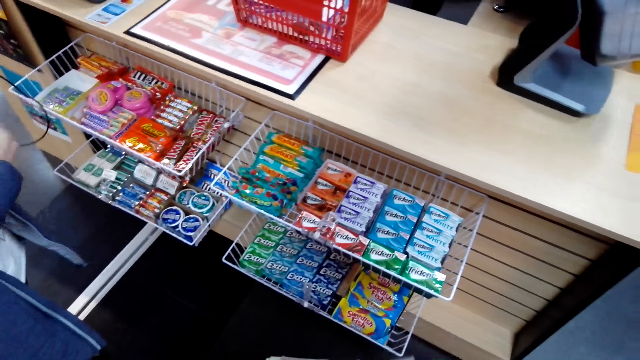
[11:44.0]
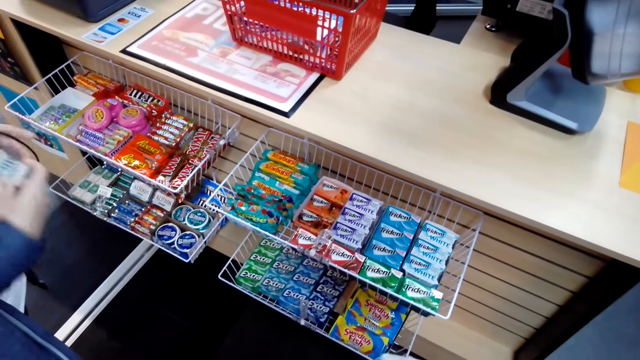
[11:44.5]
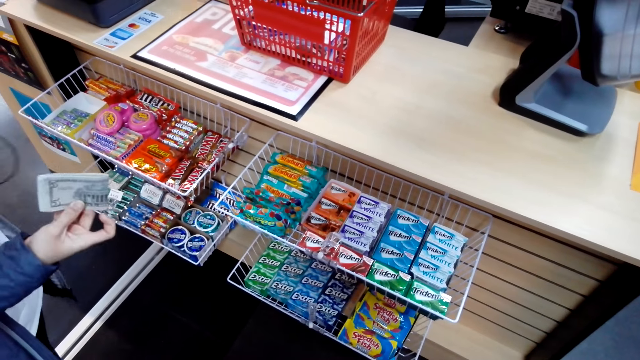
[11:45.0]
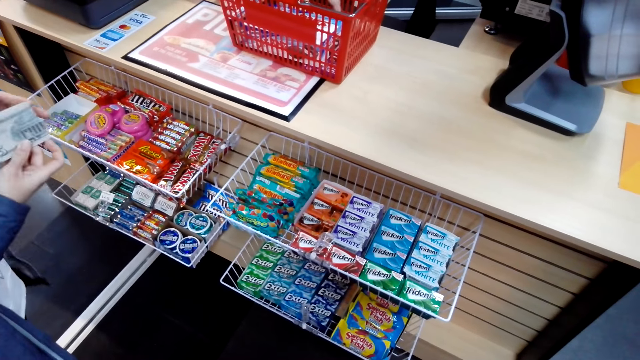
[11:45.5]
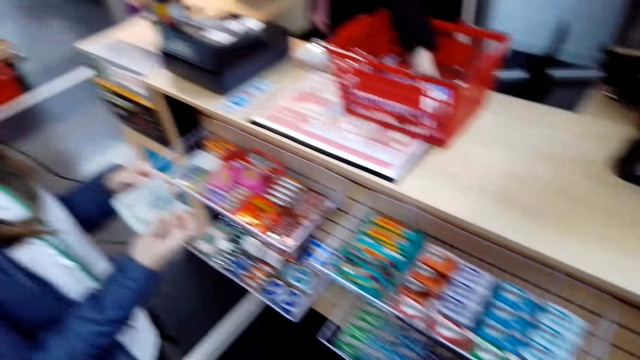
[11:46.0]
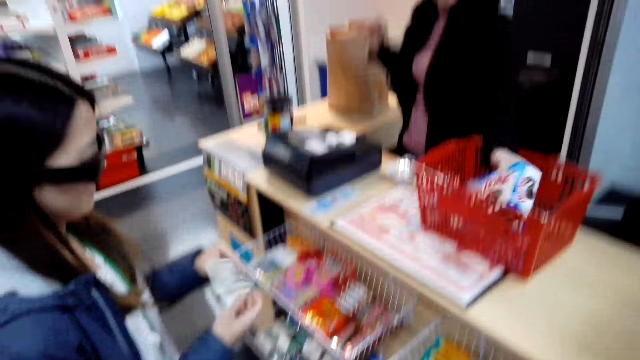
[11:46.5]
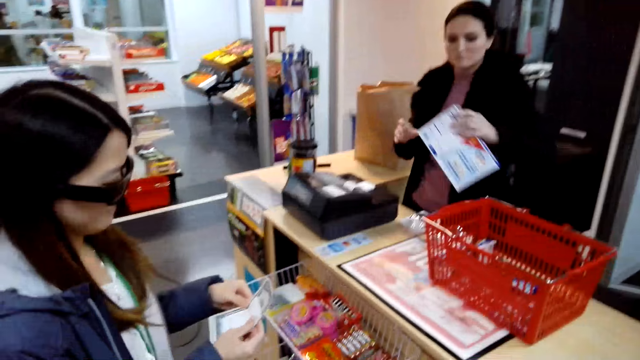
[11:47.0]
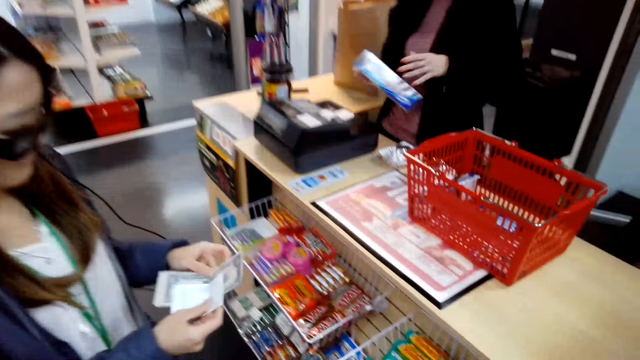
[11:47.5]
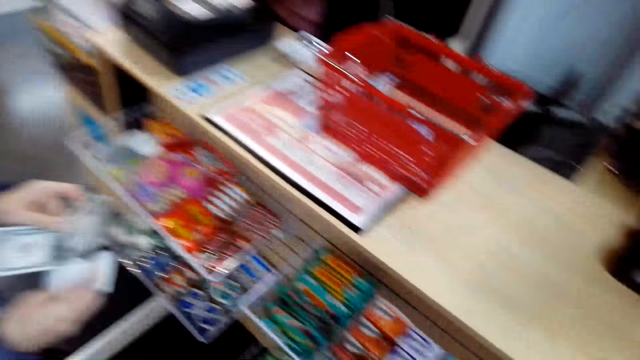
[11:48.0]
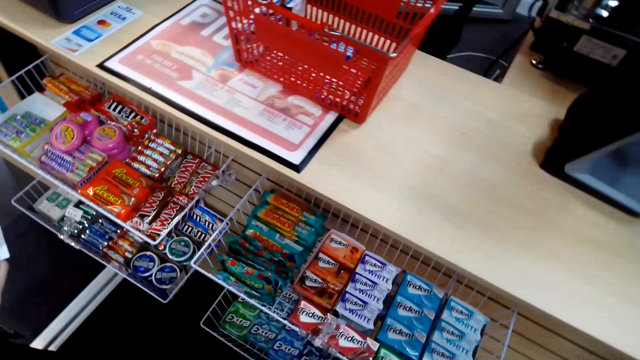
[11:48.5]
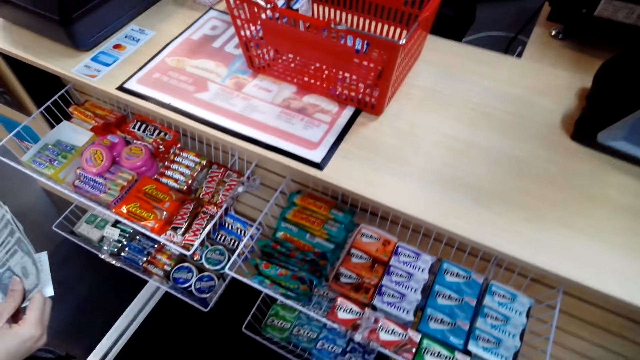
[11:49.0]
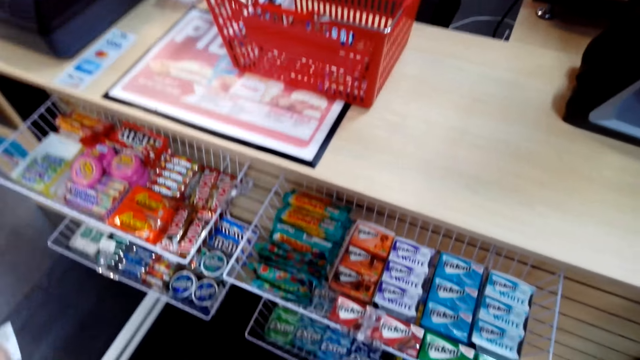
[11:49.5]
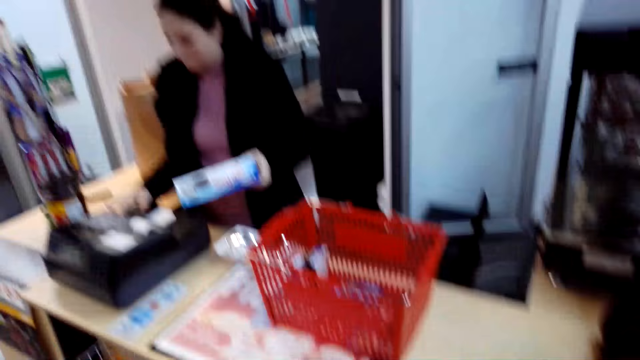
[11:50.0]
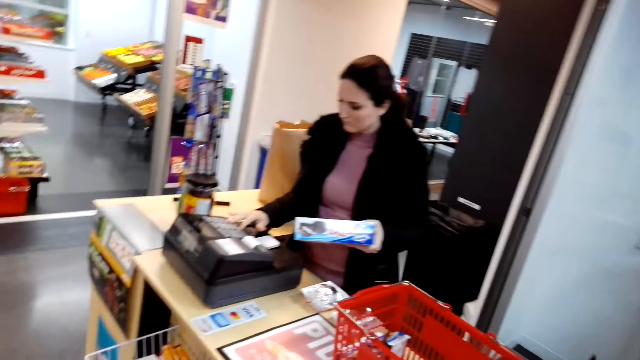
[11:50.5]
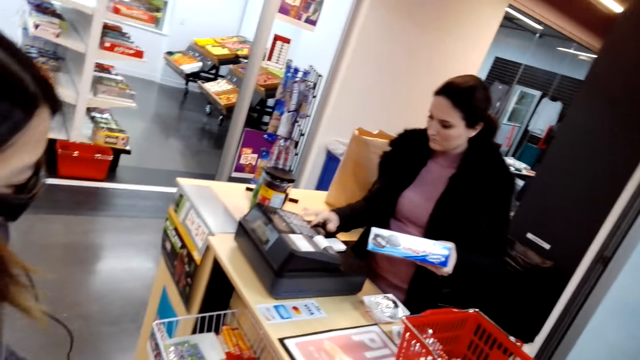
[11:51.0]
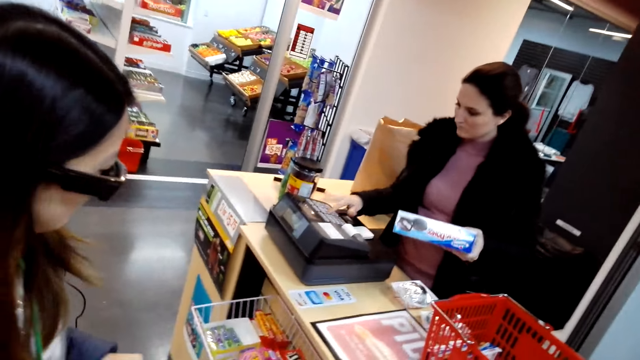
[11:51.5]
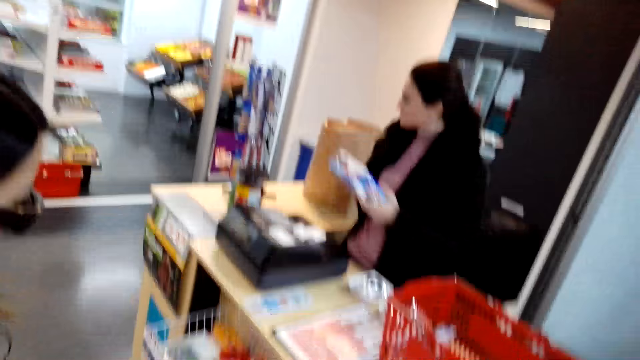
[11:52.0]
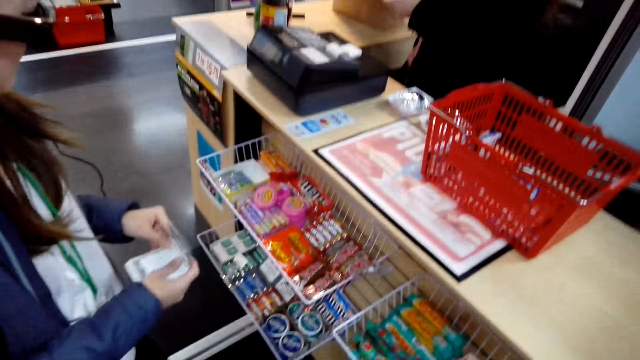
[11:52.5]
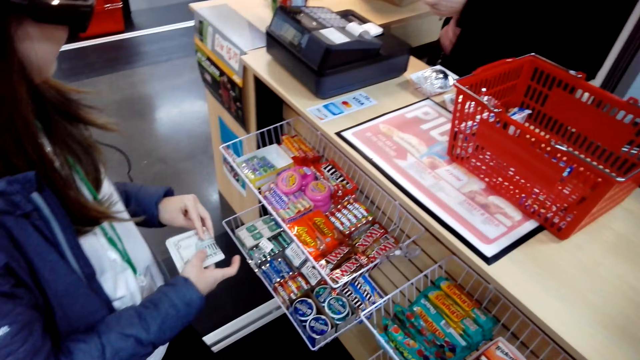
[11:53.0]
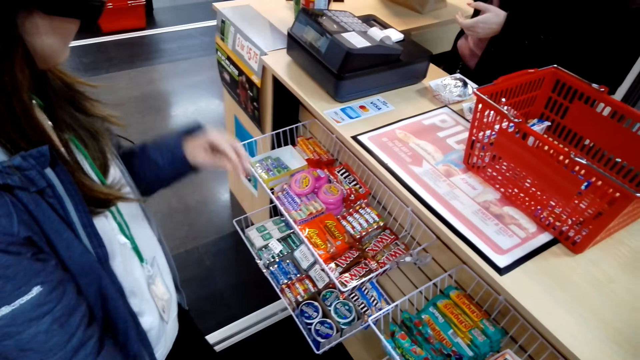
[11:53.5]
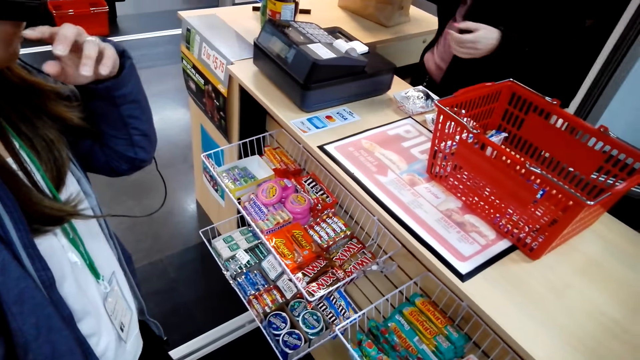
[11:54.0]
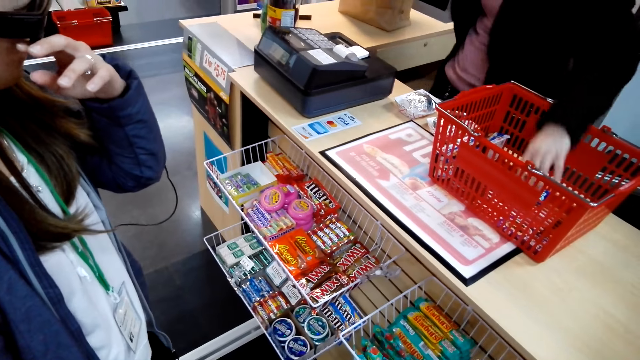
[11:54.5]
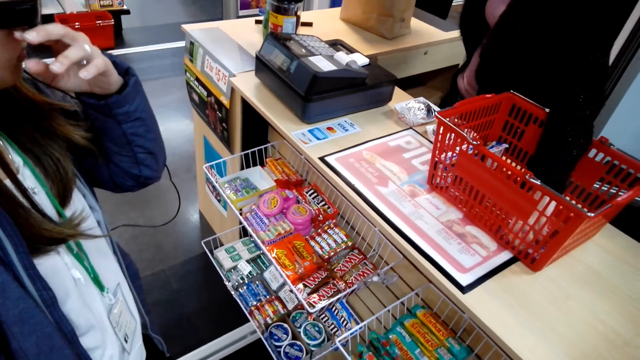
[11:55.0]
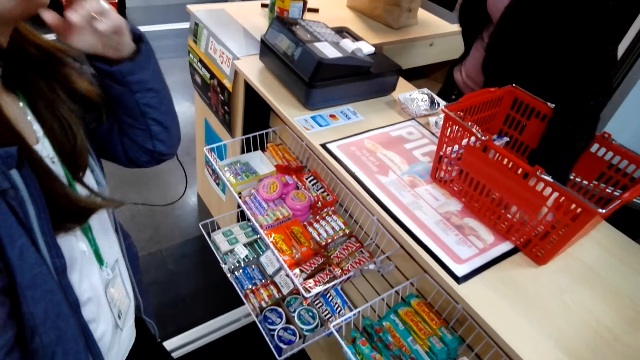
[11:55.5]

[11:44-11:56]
The first lady takes money from her jacket and holds the money in hand. The other lady takes an item from the basket. The first lady counts the money in hand. The other lady dials the cash register and puts the item in the carrier bag. The first lady touches her face.

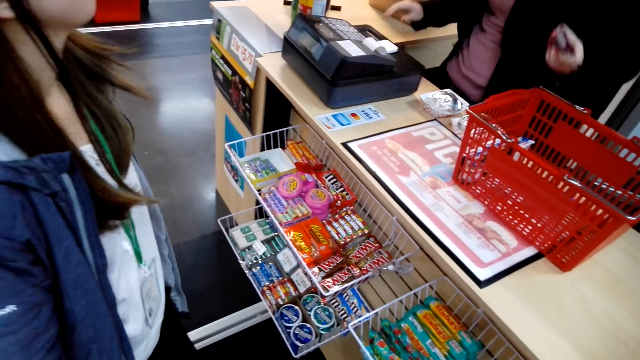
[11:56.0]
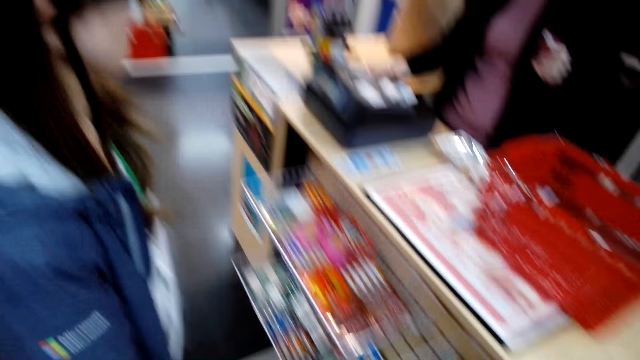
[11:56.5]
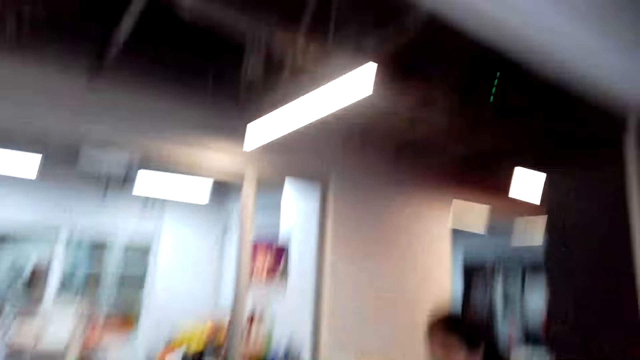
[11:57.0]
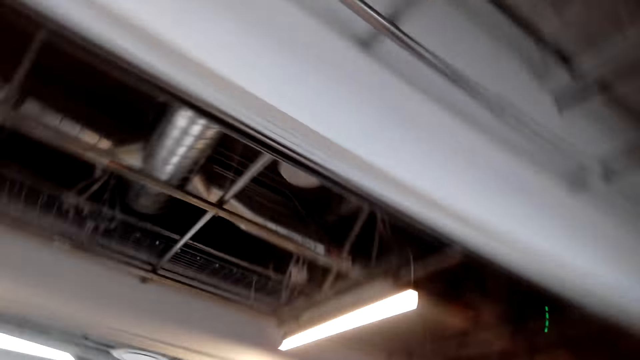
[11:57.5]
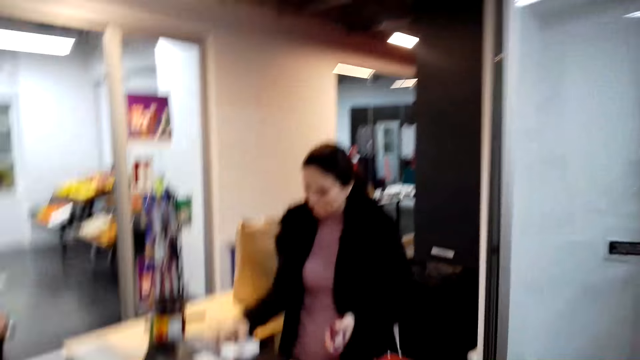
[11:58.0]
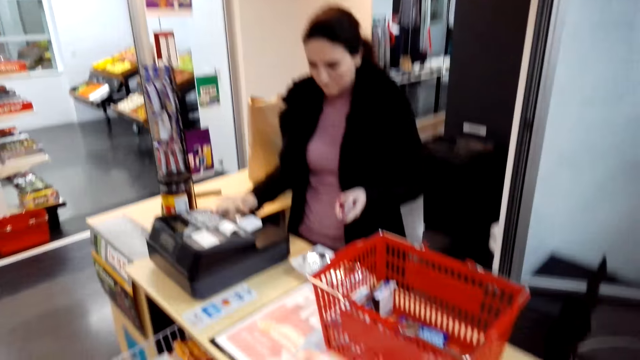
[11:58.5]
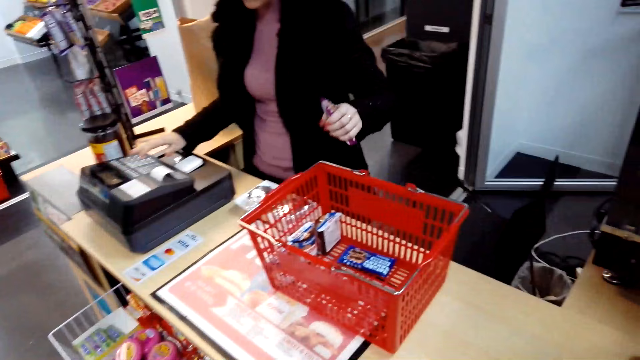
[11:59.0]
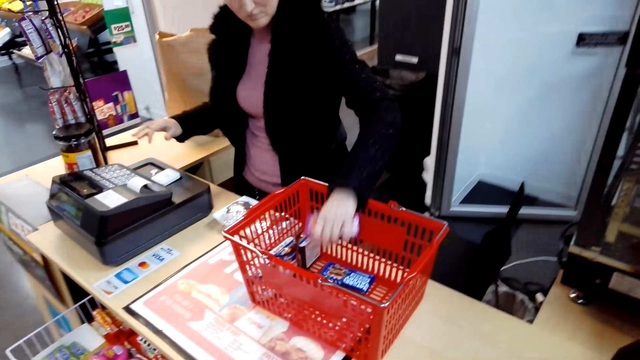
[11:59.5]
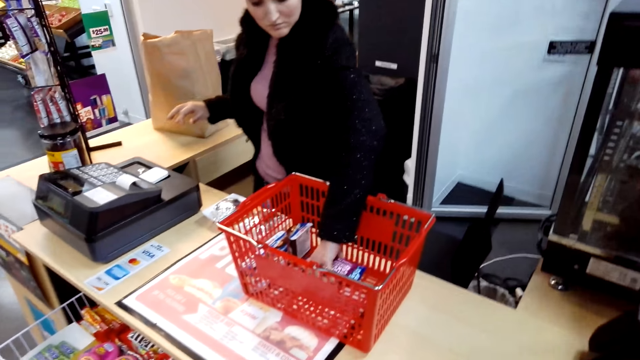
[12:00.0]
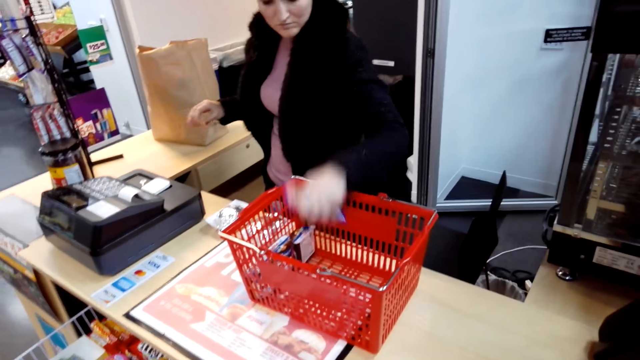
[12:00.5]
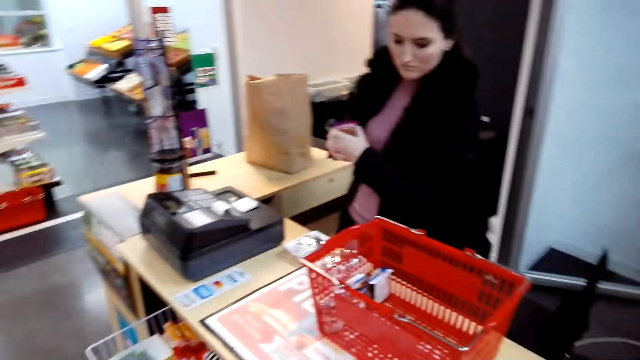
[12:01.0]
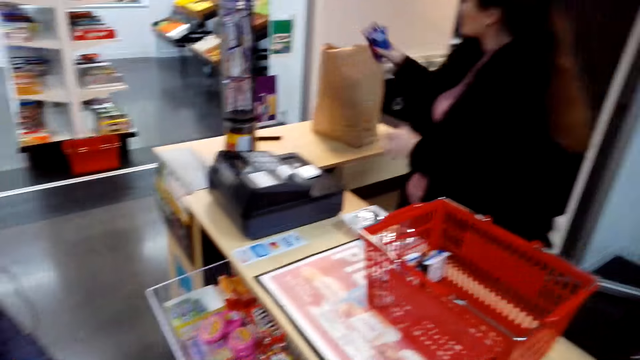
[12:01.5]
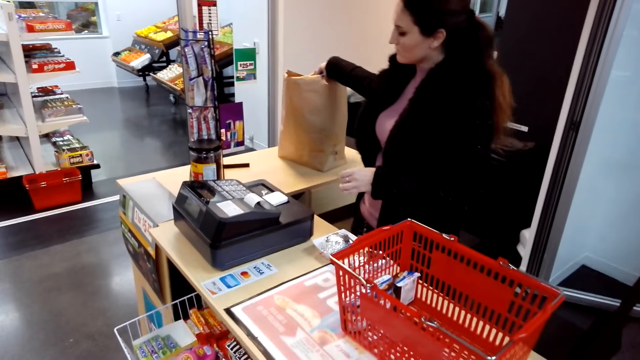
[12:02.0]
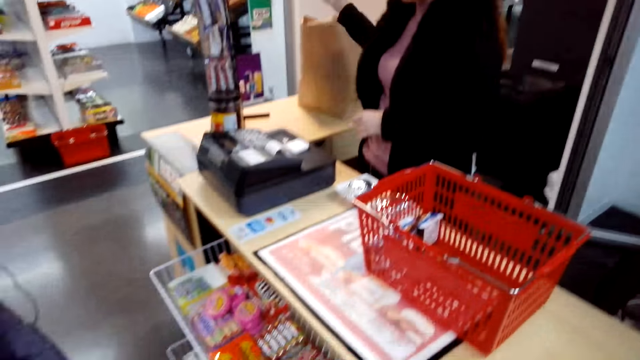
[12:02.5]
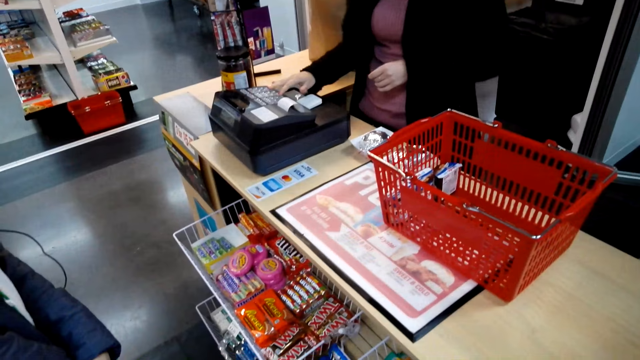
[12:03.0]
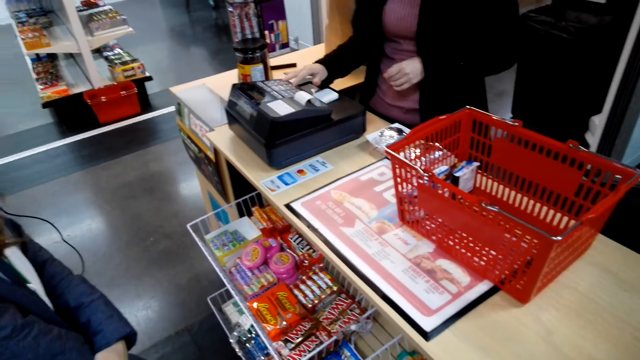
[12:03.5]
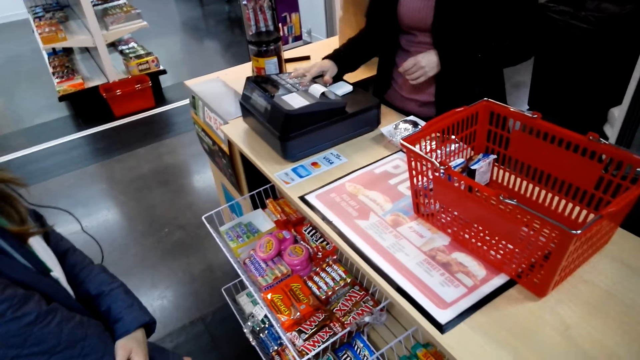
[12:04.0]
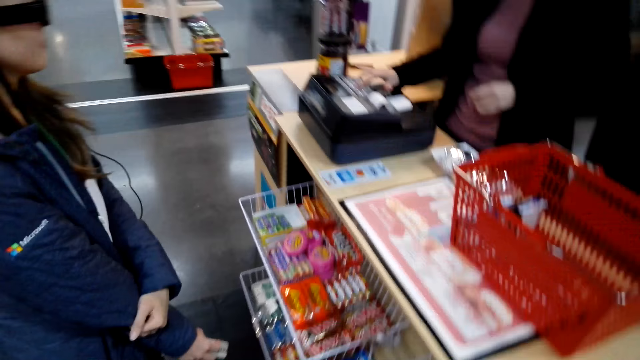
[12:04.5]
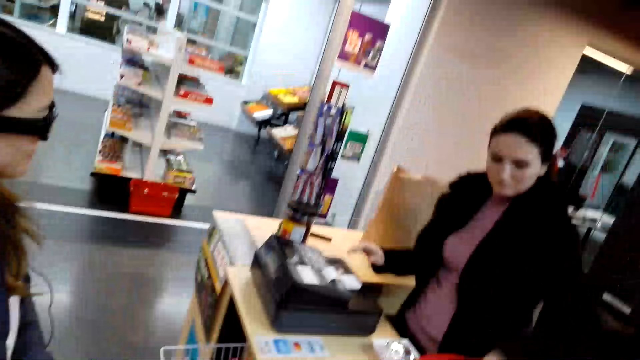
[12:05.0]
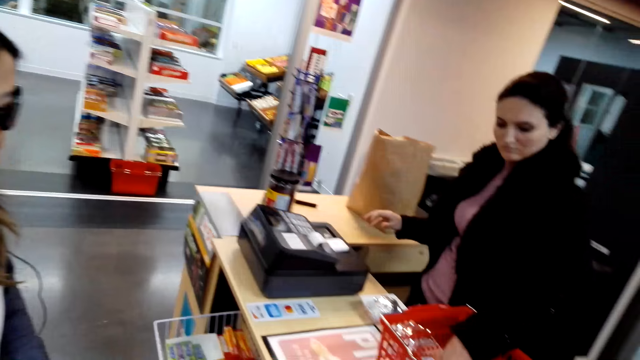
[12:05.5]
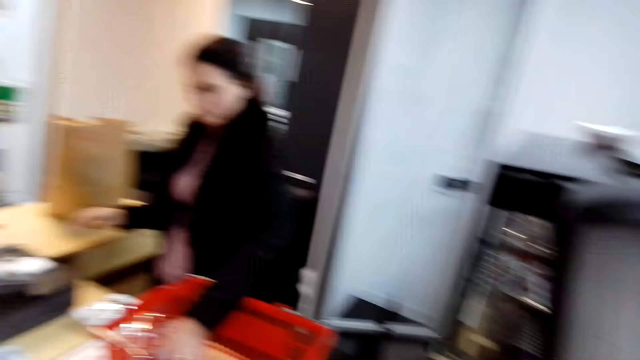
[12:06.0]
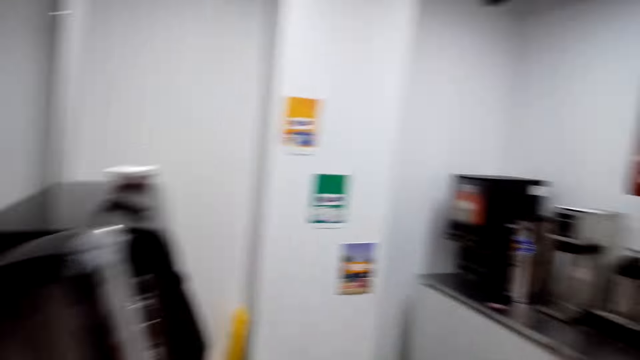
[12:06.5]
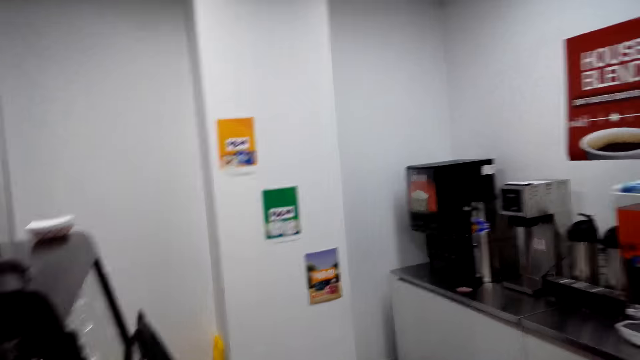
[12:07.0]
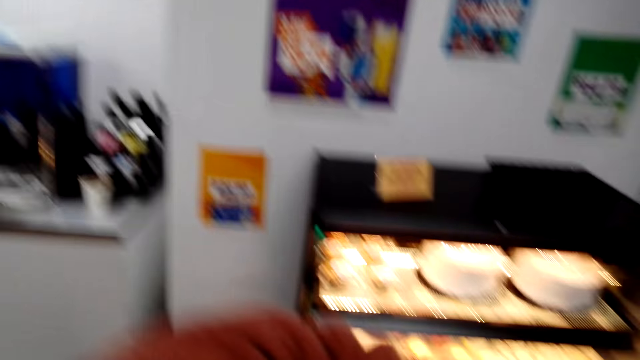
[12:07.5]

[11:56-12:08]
The first lady lowers her hand. The other lady takes an item from the basket and dials the cash register. The other lady takes an item from the basket, puts the items in the carrier bag and dials the cash register. The other lady takes an item from the basket.
